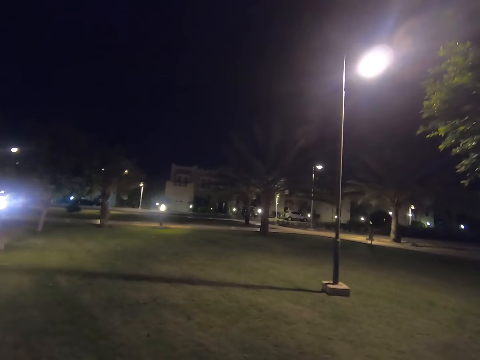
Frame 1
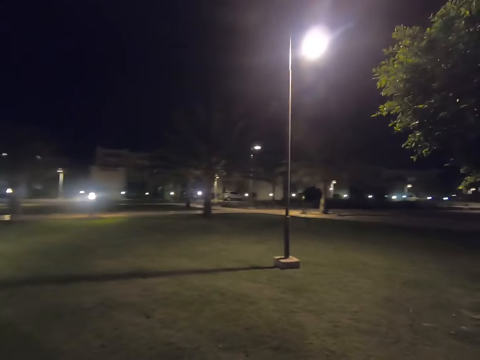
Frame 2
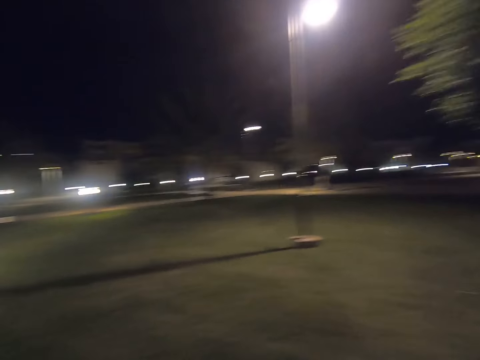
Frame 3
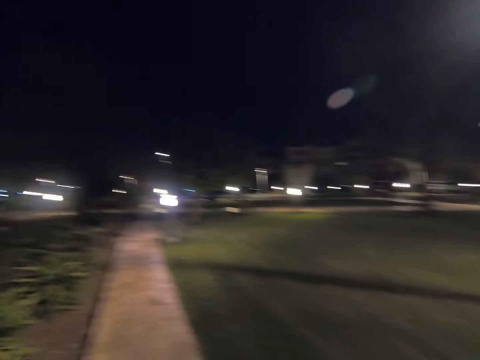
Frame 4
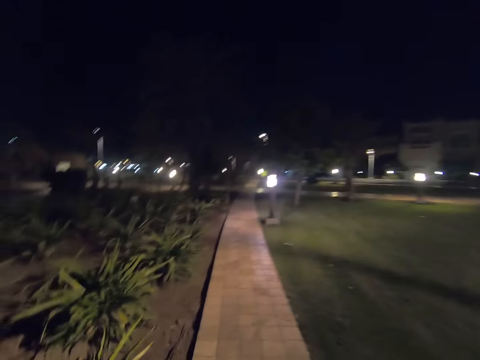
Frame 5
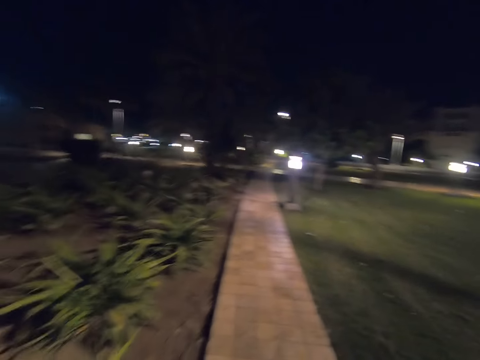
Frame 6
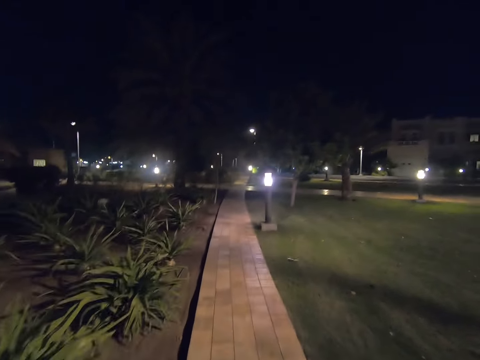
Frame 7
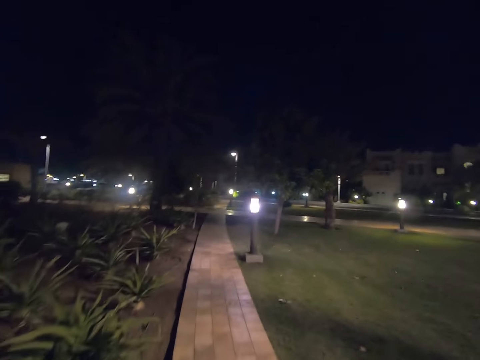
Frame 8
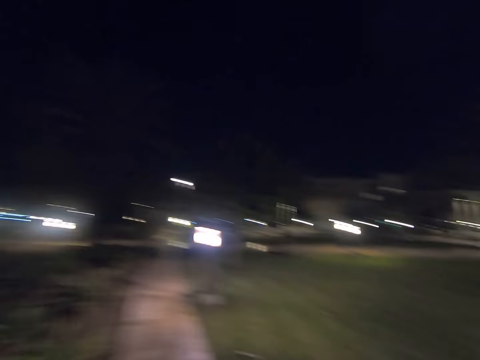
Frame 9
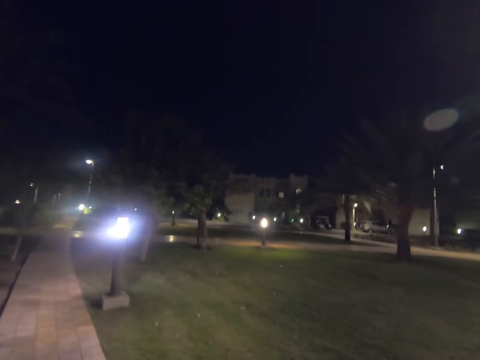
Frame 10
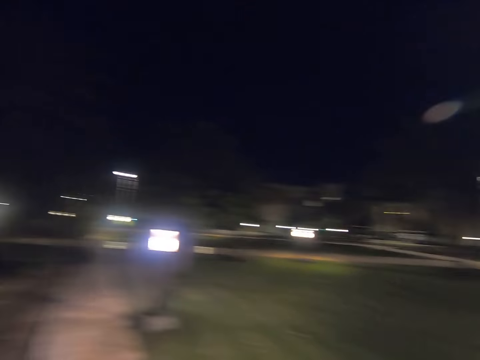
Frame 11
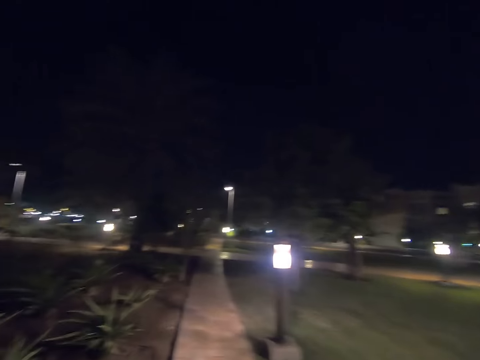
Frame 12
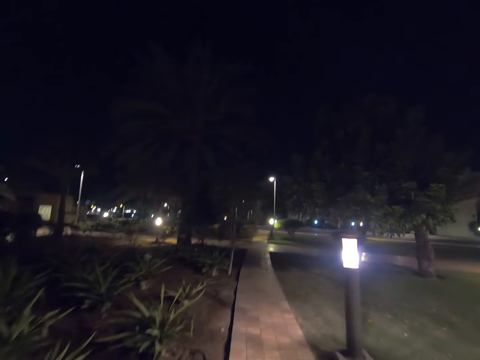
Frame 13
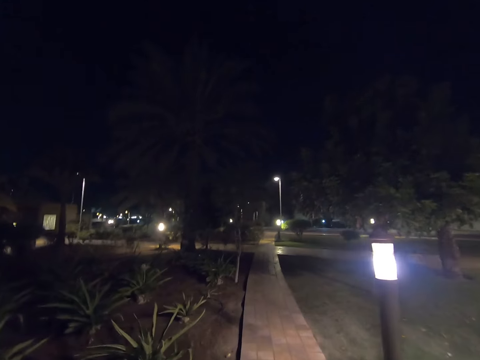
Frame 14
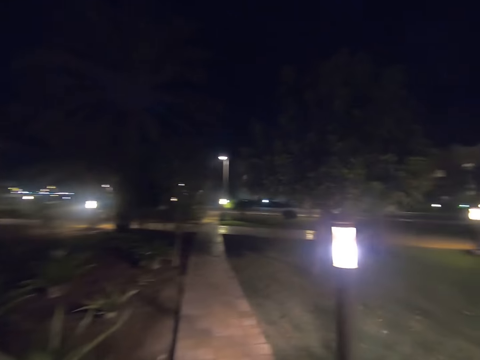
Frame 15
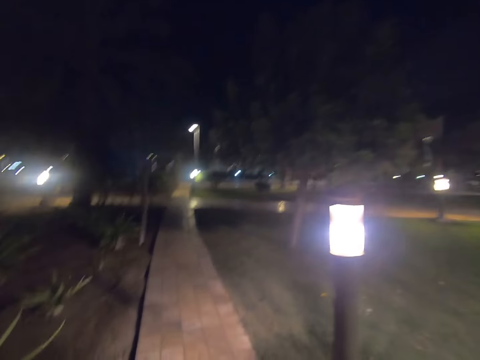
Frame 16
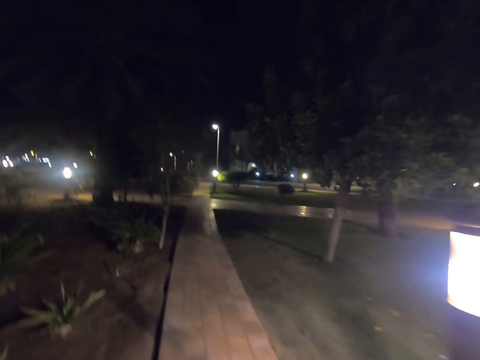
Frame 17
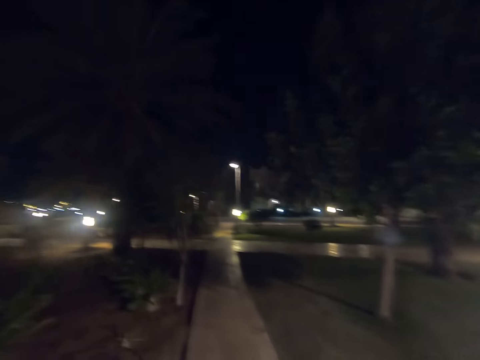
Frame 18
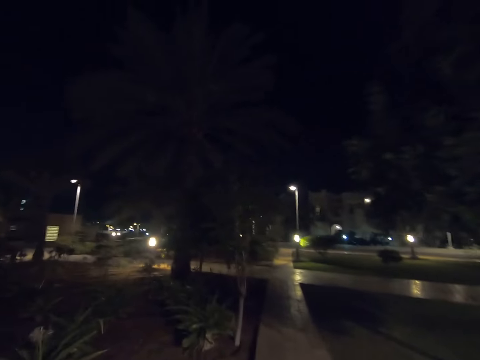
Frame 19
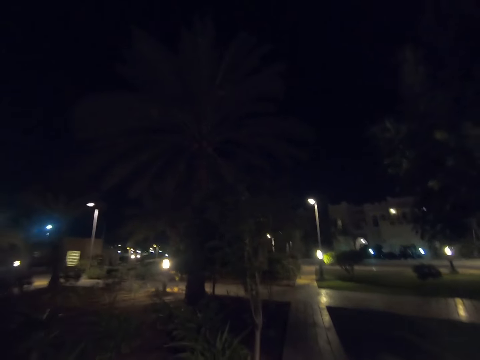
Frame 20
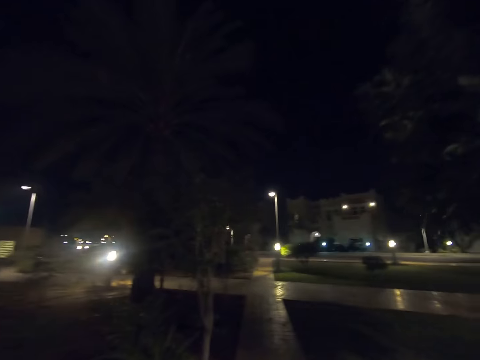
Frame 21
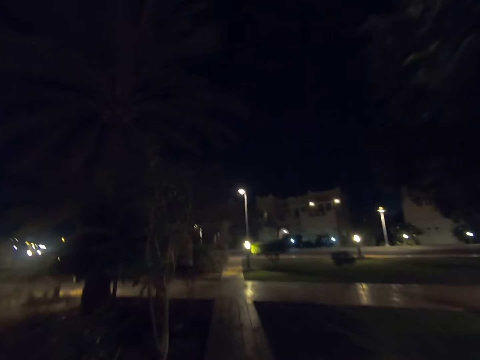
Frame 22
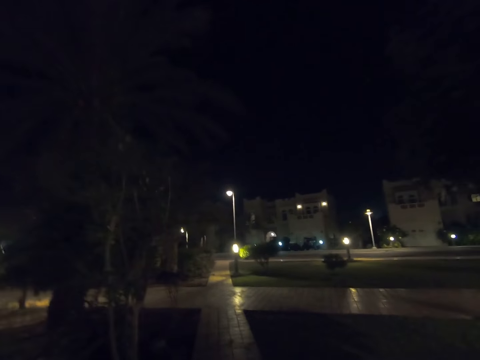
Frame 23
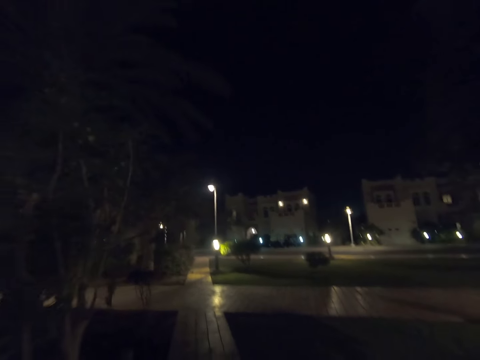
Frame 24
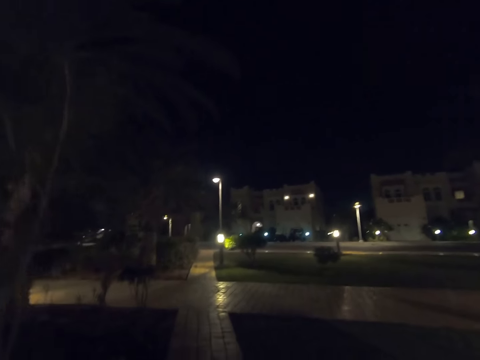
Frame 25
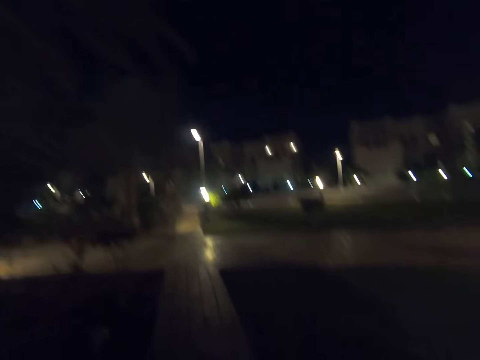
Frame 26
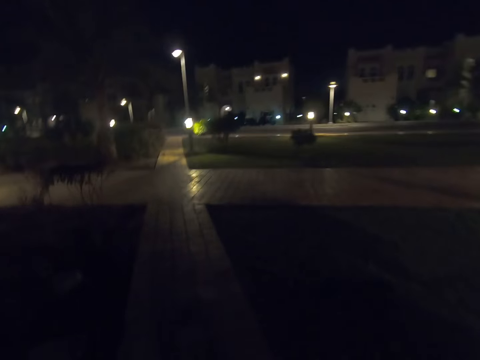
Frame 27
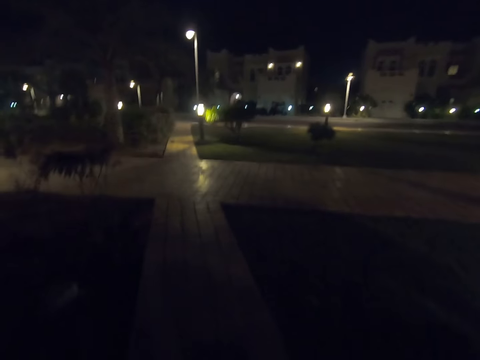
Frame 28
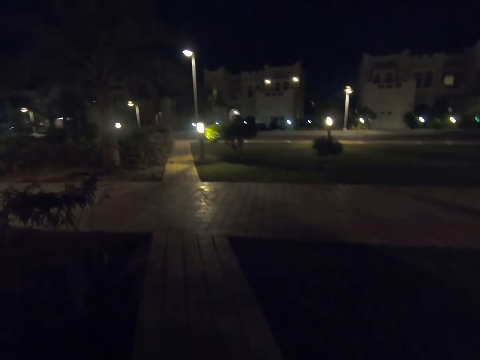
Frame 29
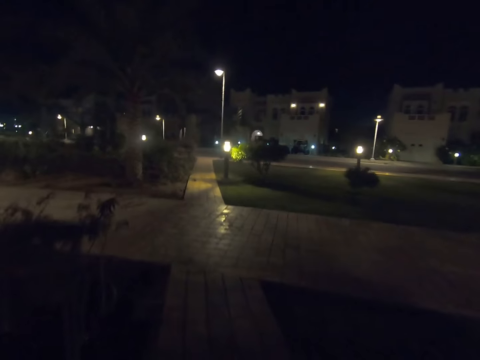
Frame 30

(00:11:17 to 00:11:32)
The camera wearer turns forward. They look forward. They look right. They look forward.

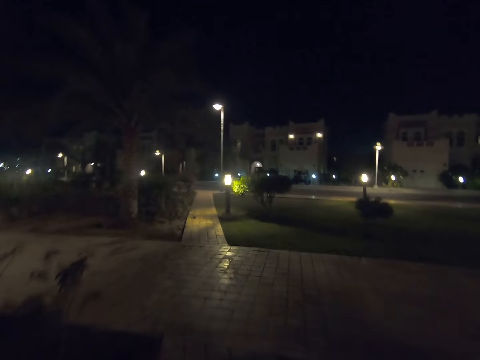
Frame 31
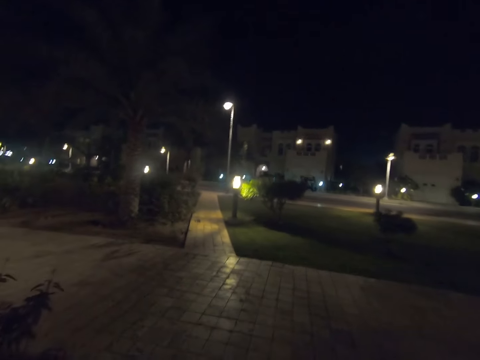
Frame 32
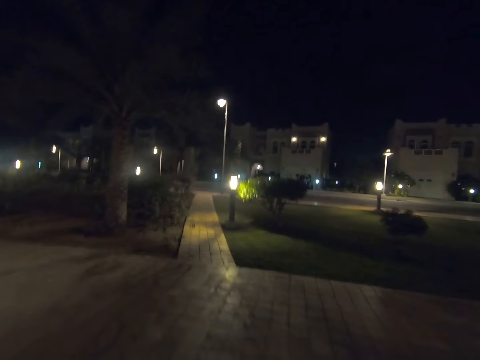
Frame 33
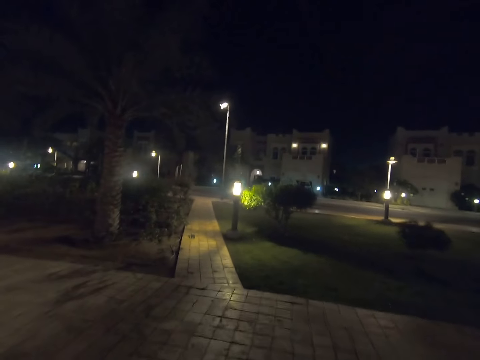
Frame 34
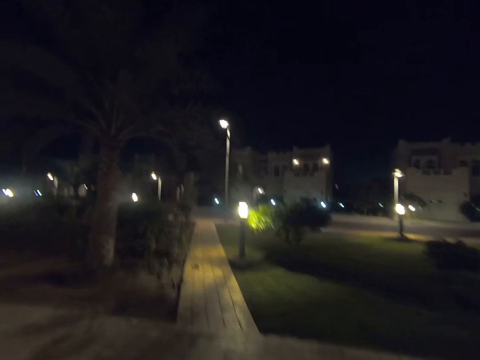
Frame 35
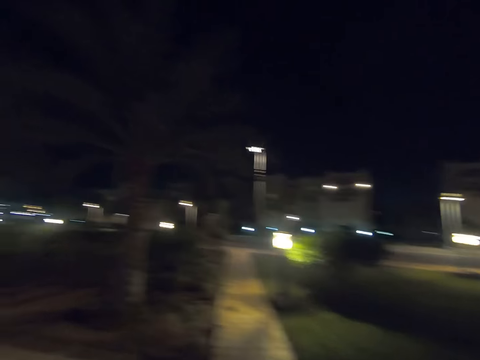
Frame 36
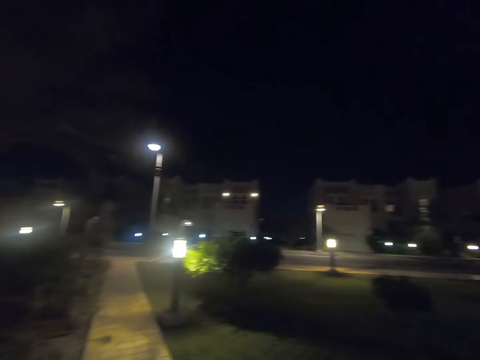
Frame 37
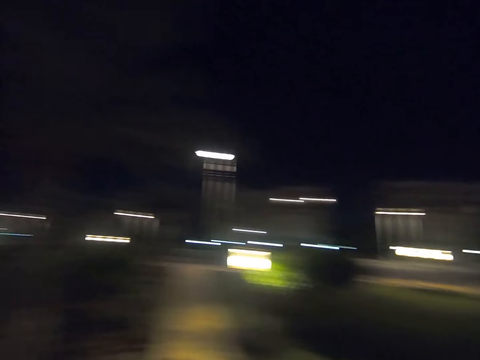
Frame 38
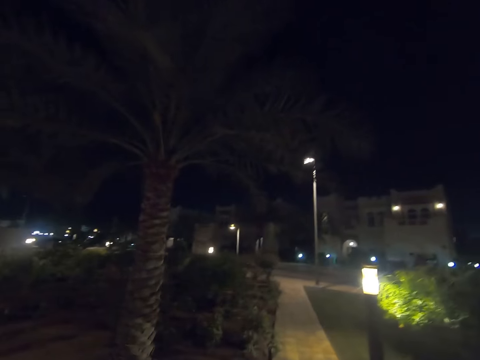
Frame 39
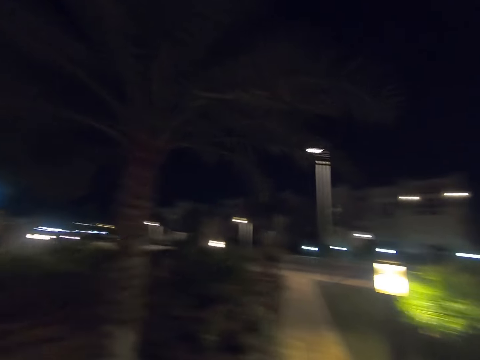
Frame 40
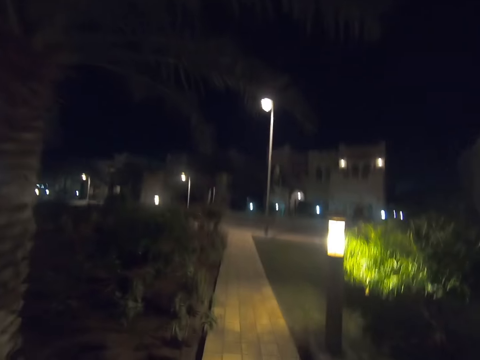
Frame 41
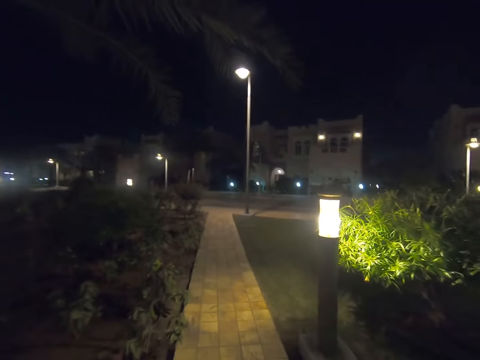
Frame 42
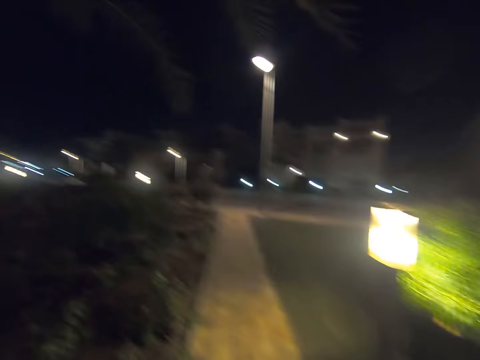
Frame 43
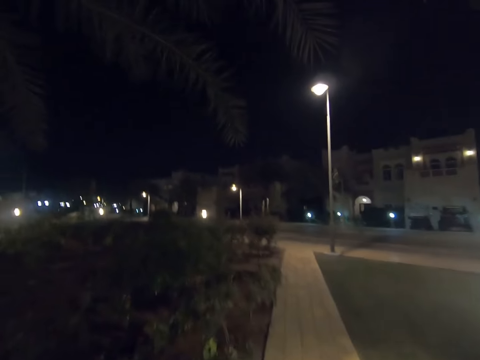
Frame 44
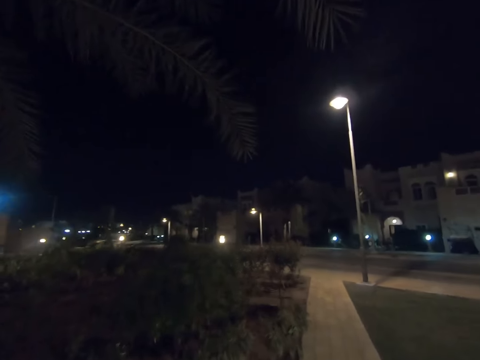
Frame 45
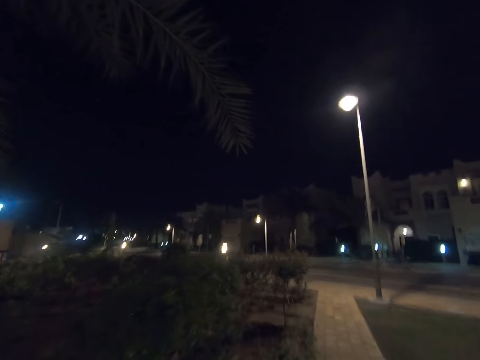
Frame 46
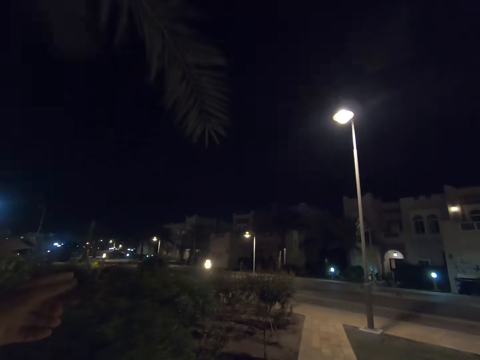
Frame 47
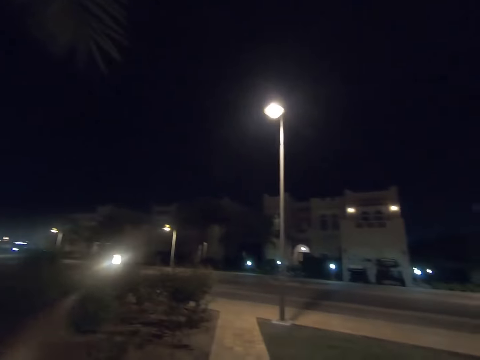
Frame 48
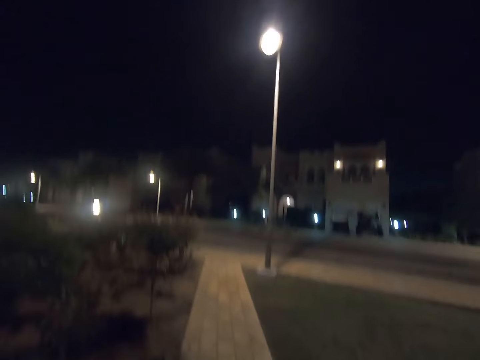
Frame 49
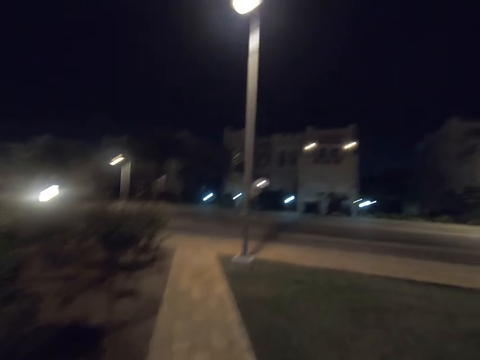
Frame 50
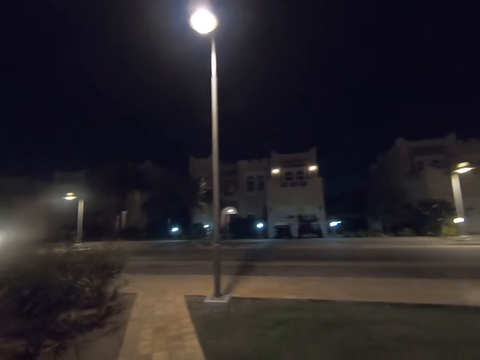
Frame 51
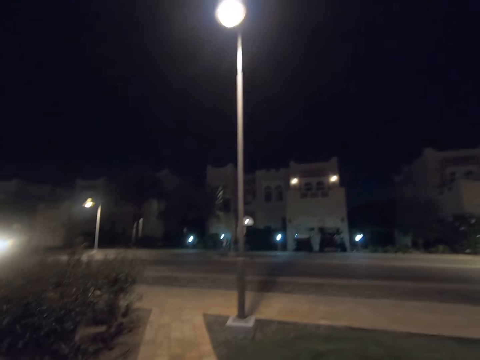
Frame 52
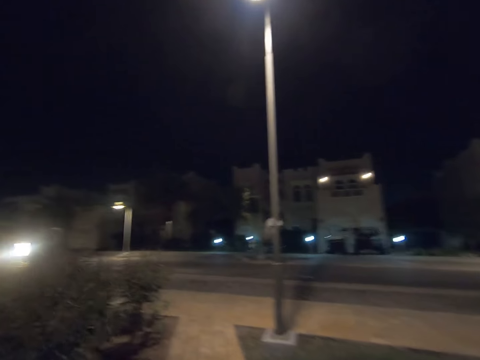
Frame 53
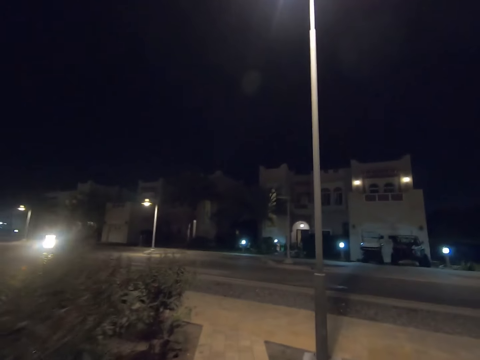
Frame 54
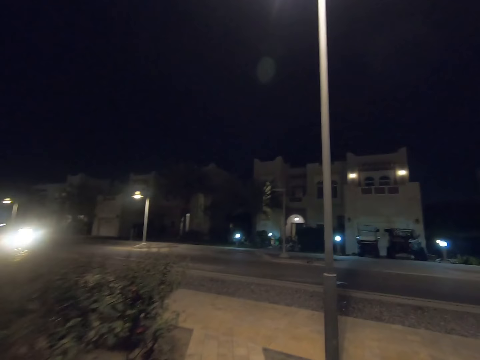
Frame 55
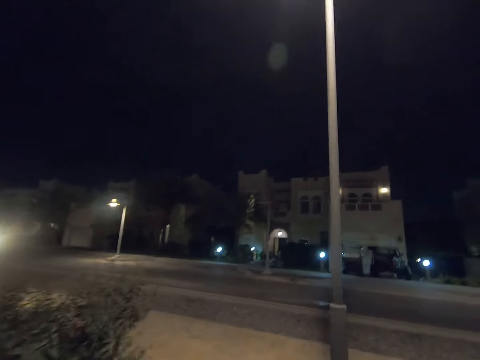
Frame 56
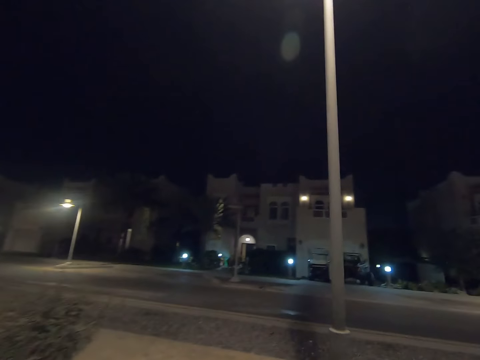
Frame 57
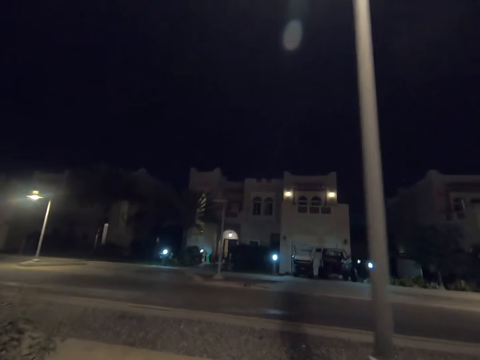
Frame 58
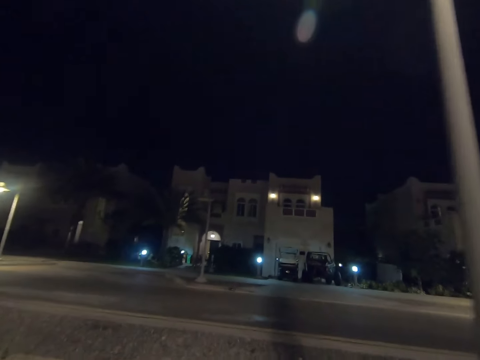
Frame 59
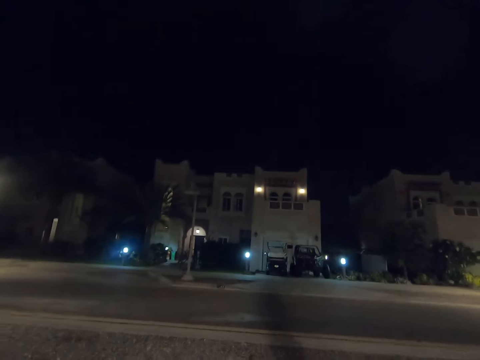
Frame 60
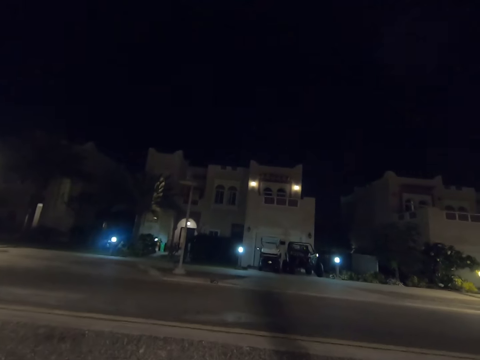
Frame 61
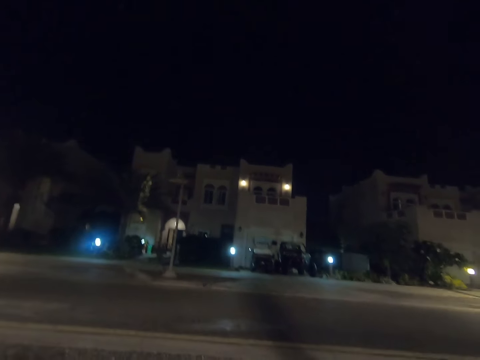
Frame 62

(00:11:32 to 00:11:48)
The camera wearer looks right. They look forward. They converse with a person.
